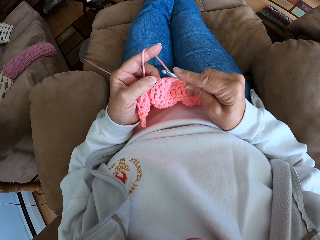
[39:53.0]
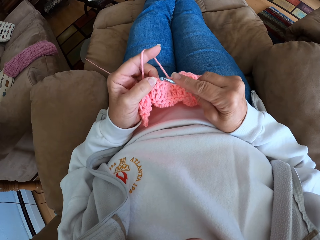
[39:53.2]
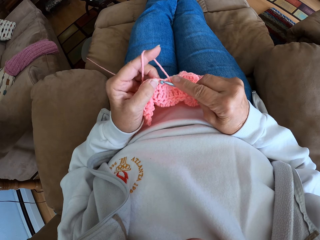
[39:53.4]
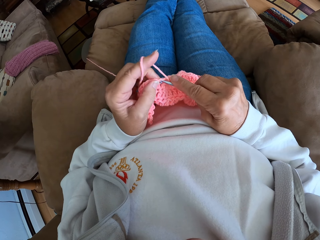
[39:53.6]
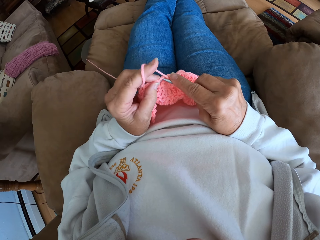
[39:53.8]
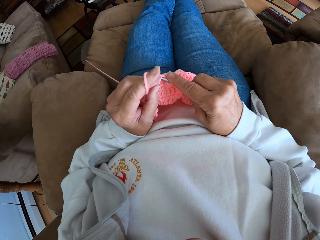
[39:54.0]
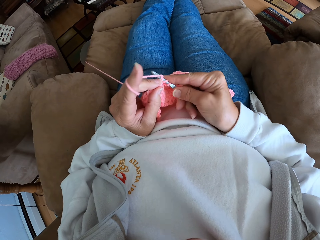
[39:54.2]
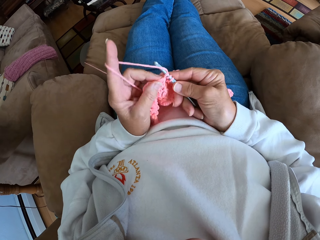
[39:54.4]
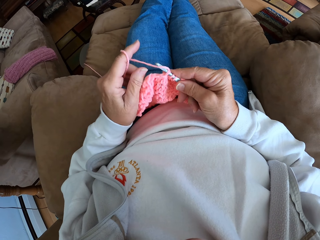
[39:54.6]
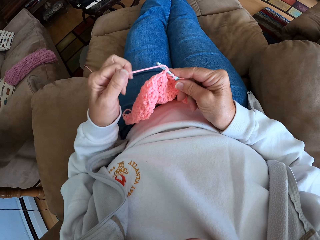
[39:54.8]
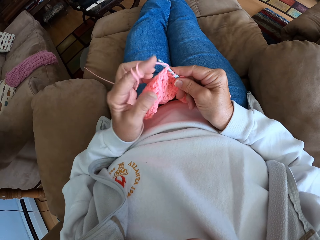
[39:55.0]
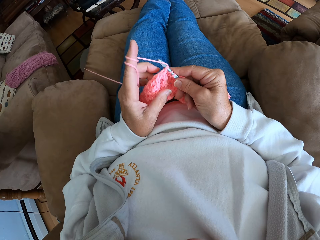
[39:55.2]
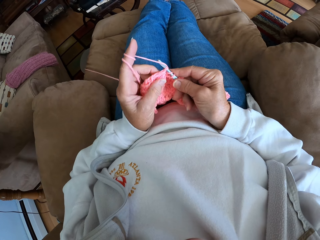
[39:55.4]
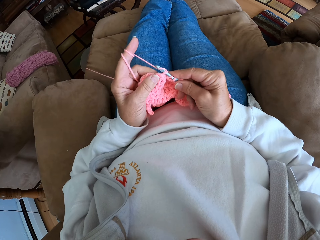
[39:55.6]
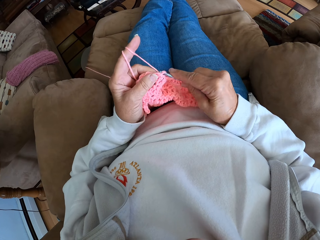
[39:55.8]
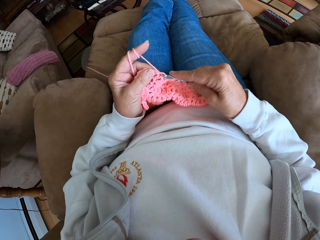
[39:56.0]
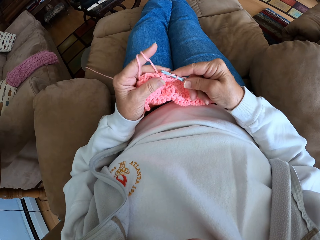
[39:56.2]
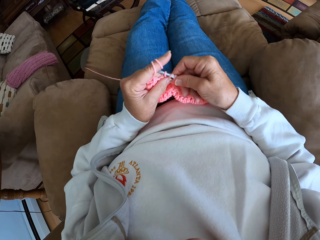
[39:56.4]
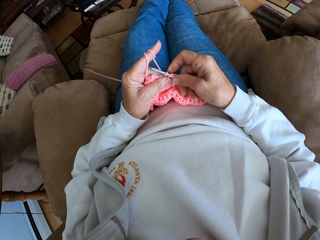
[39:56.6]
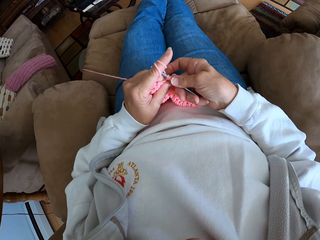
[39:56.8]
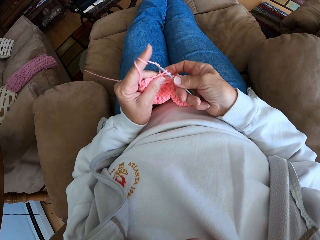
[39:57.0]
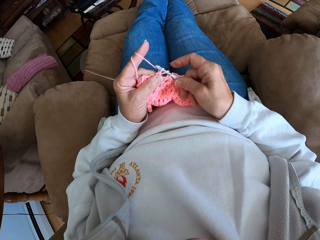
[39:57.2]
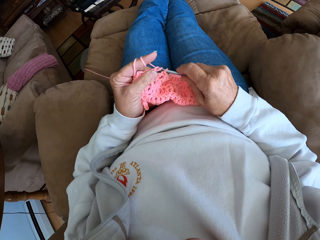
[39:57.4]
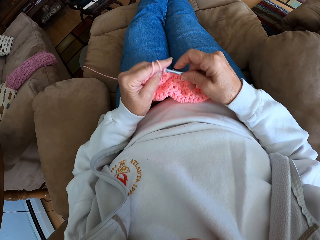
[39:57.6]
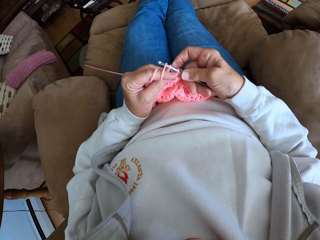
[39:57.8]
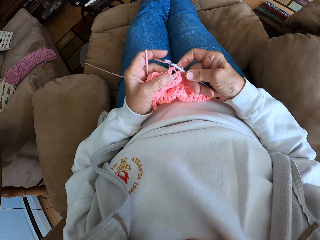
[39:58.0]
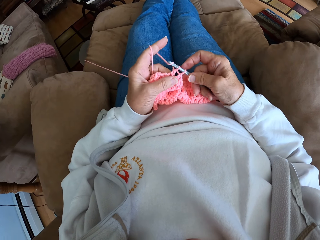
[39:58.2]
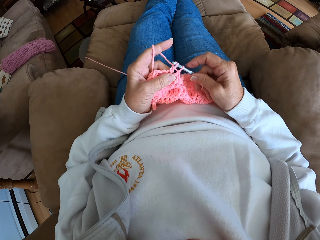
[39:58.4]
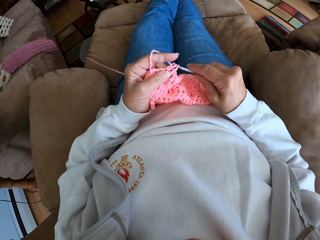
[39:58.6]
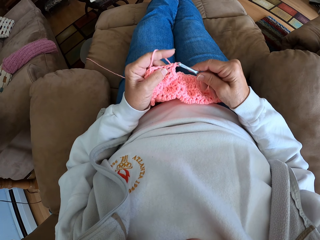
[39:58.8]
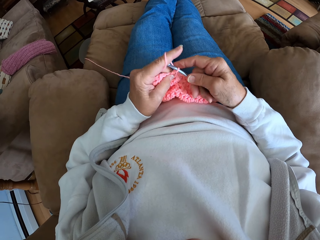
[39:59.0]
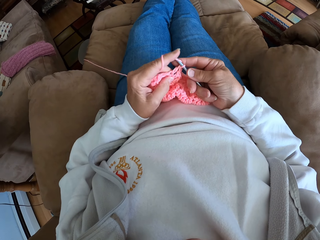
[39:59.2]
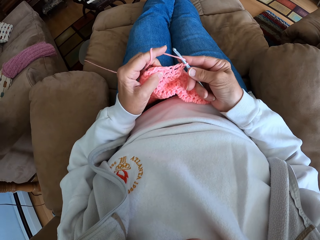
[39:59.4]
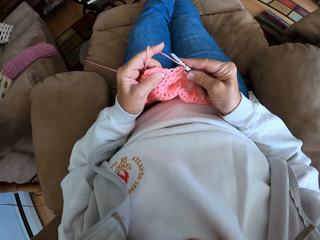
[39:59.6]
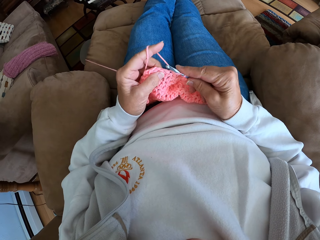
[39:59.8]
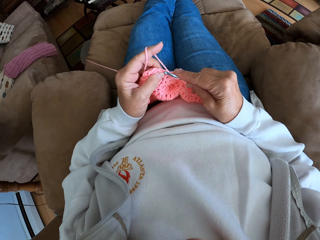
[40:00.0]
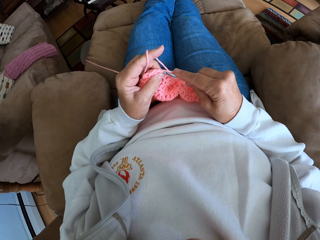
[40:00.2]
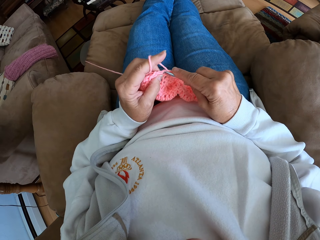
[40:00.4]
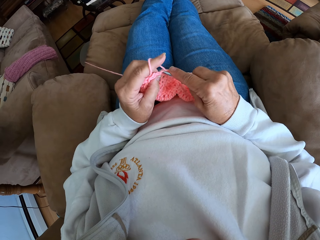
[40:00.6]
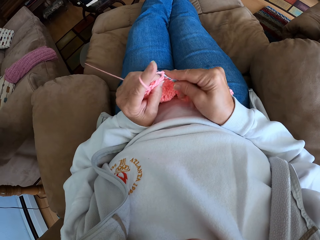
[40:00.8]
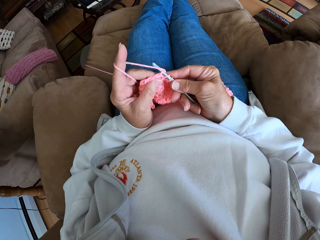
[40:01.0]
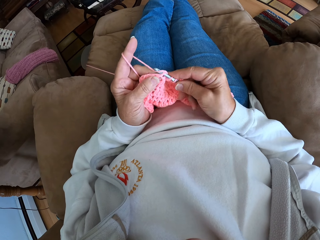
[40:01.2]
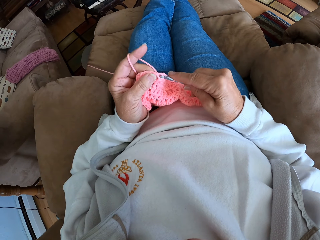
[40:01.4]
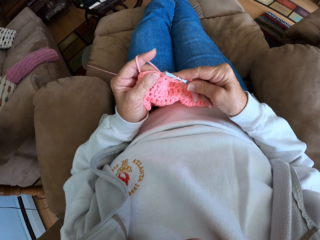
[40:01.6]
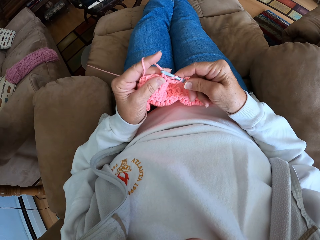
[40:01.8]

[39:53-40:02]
The camera wearer rolls more yarn on her left finger. She continues crocheting with the yarn and the crochet hook.

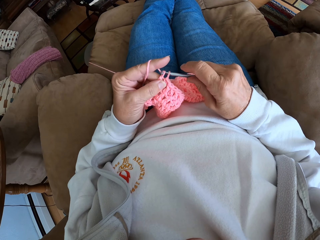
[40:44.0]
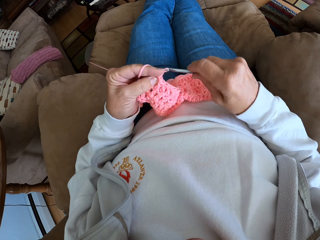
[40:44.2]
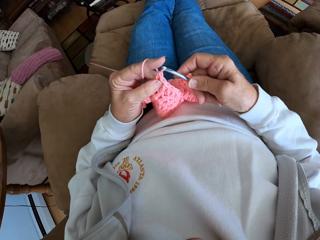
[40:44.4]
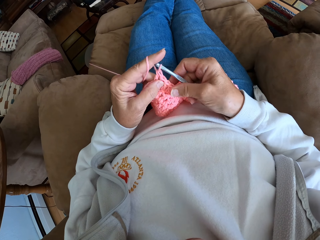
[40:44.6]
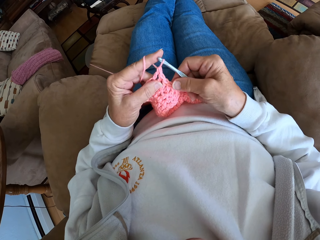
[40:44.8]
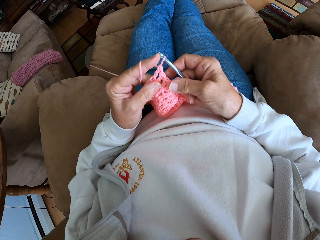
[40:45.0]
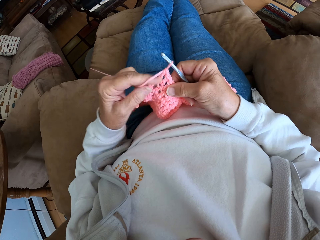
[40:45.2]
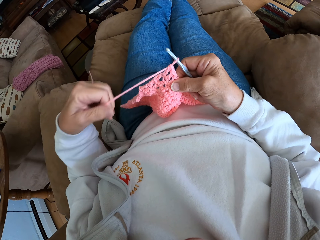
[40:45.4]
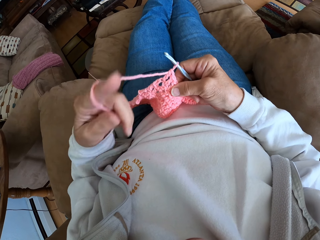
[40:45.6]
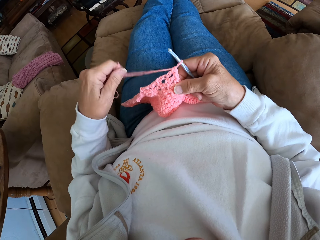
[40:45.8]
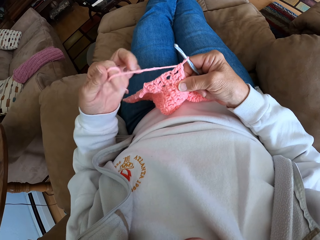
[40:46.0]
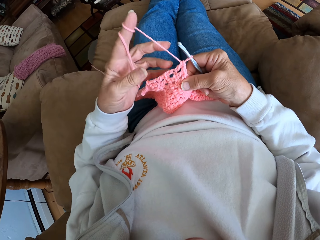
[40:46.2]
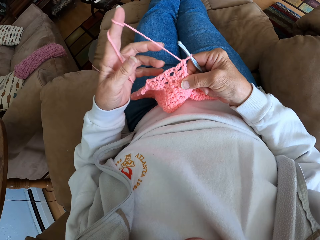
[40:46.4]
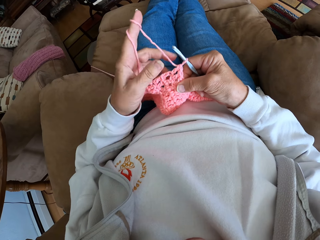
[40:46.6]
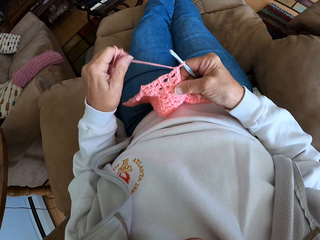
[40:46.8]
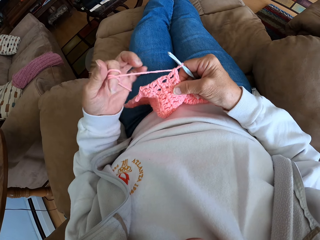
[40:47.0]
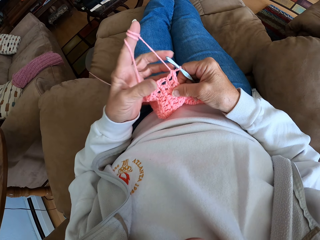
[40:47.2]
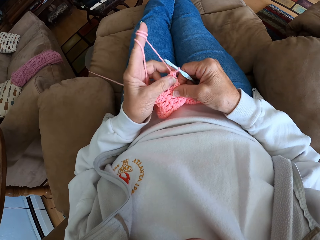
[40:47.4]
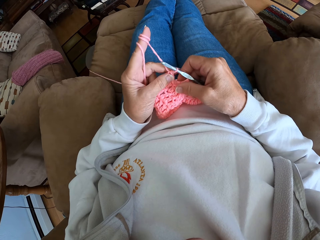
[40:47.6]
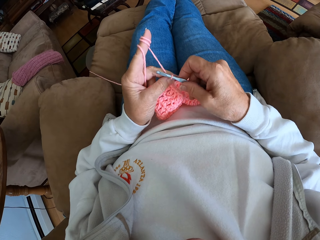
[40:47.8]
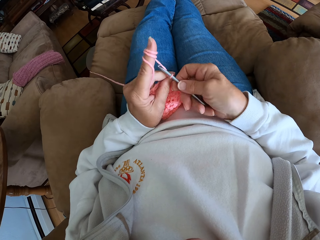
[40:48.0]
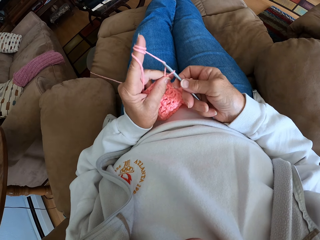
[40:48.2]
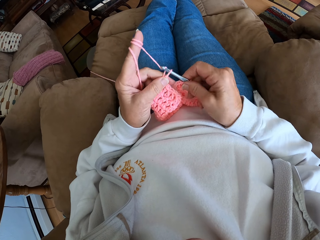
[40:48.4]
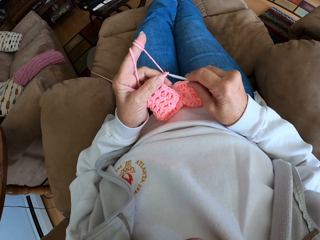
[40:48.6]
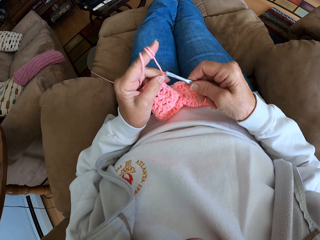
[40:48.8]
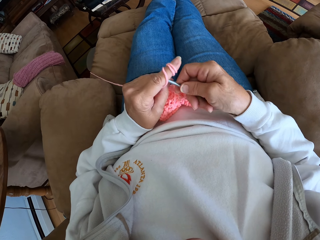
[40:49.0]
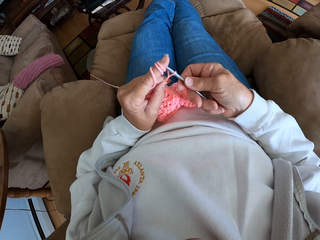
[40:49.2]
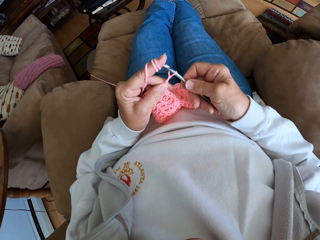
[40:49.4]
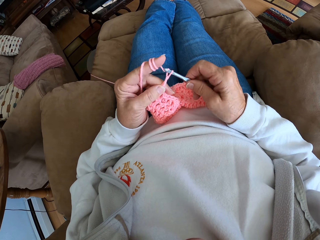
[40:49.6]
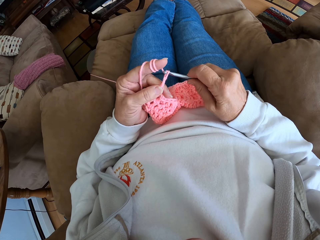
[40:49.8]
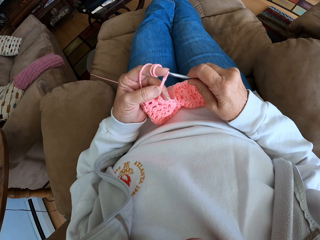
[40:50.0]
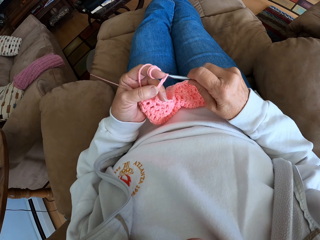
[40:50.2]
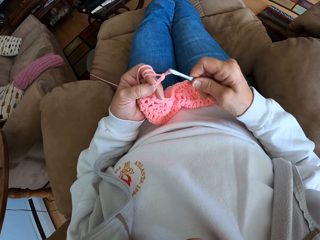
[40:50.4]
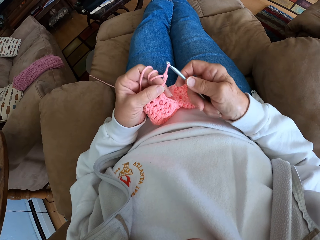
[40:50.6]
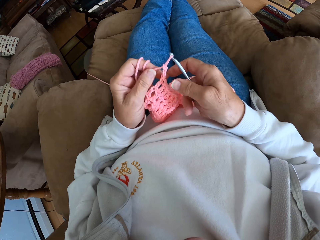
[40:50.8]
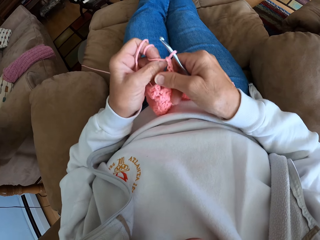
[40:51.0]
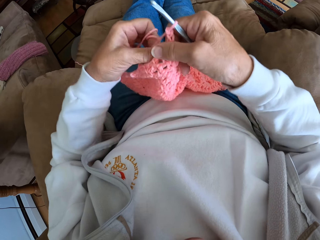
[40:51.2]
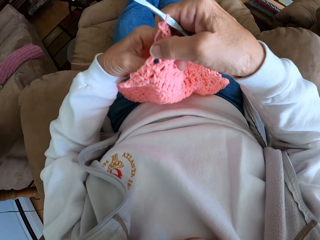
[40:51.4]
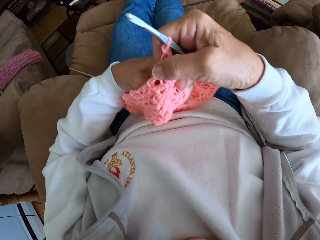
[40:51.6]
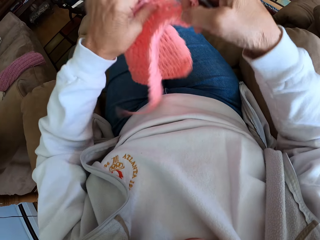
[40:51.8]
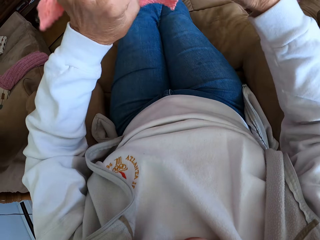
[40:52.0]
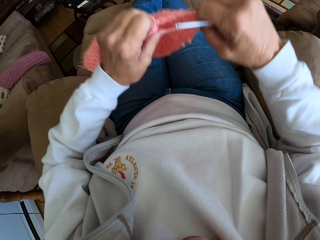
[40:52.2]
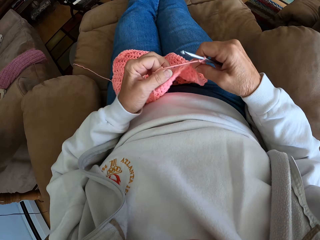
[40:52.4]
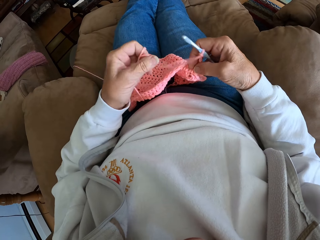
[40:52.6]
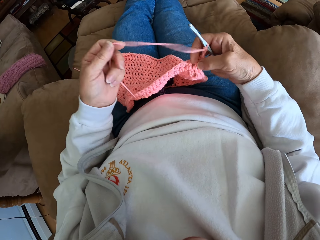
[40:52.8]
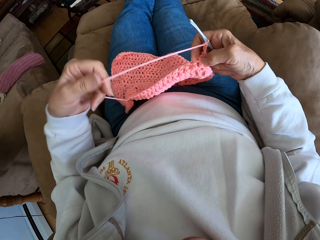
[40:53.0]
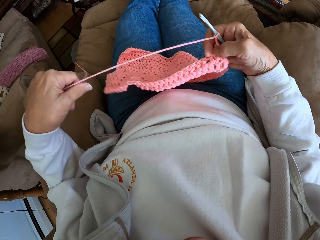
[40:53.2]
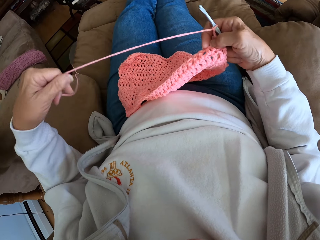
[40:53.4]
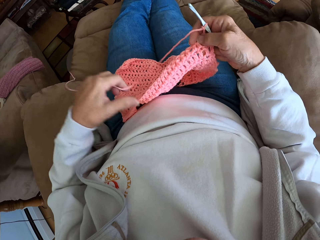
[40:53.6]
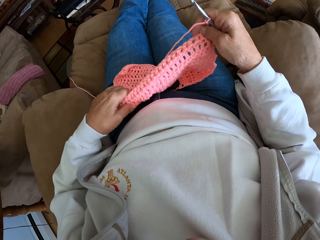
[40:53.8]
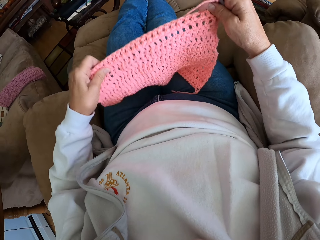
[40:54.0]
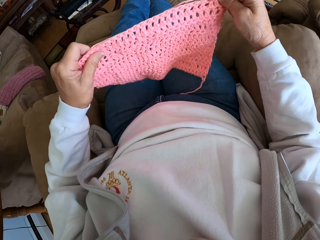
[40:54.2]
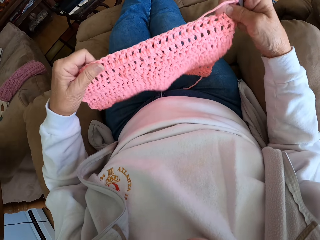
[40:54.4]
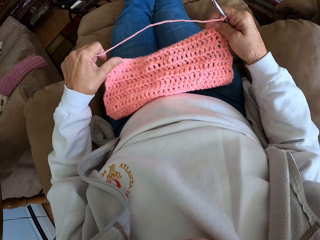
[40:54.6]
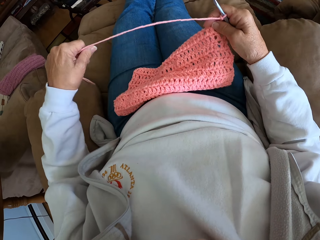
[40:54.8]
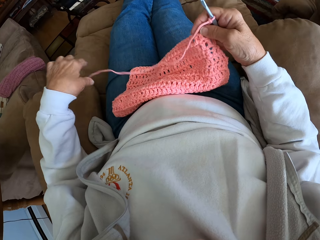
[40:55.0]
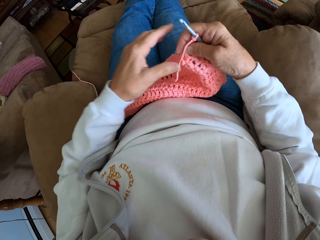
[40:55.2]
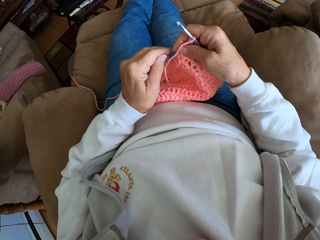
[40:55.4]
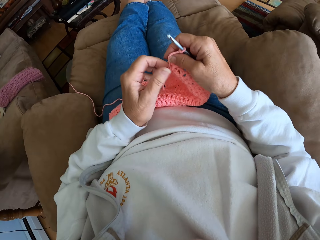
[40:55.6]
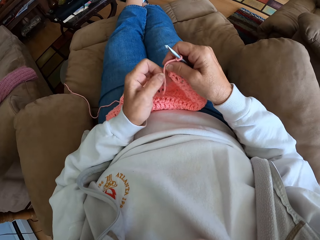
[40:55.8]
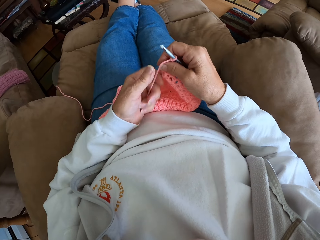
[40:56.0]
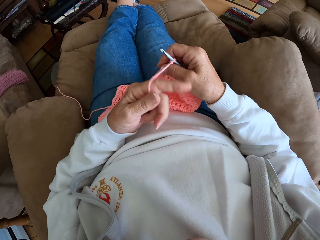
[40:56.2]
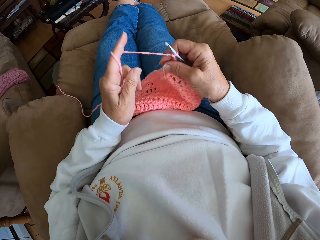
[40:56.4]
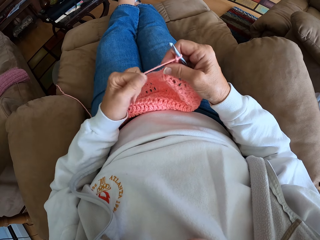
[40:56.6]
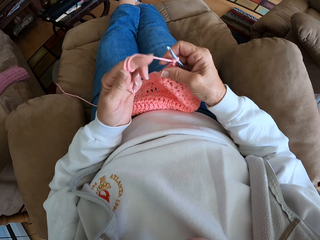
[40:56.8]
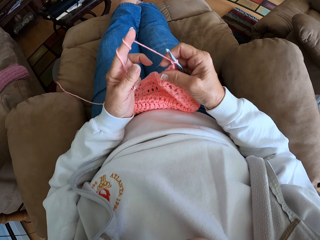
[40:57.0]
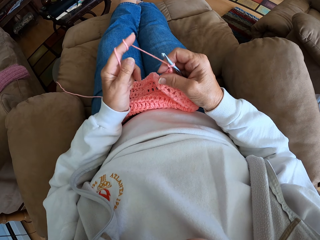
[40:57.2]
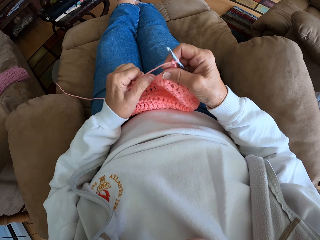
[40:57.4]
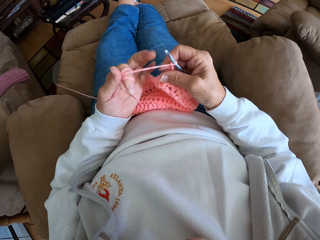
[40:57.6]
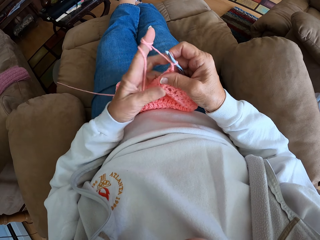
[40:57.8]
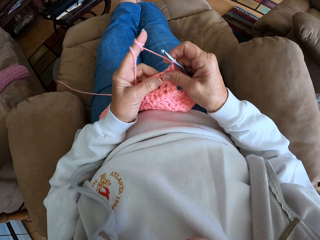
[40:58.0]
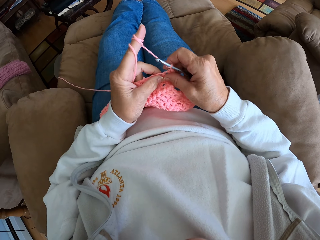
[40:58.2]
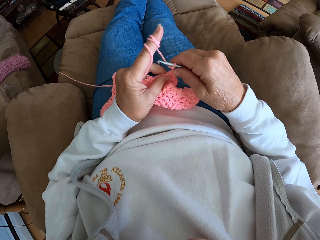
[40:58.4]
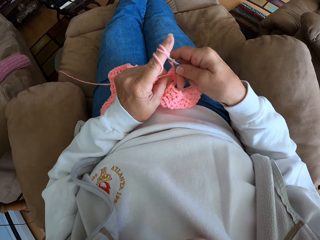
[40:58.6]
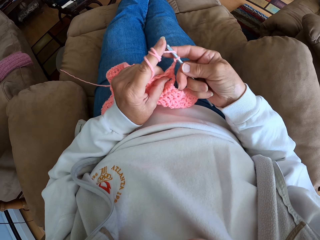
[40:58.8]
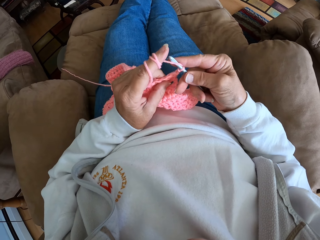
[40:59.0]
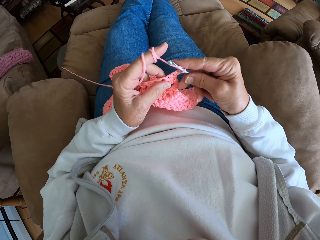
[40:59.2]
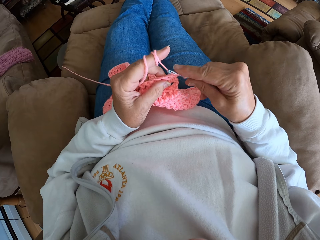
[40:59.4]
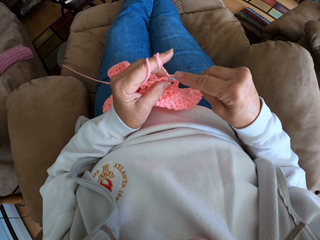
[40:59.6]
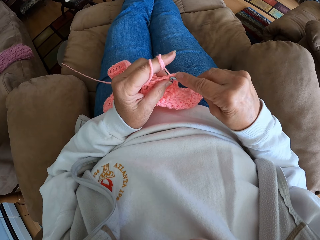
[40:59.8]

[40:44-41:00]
The camera wearer adjusts the thread. She rolls more thread with her index finger. She knits the garment and crochets the thread. She adjusts the garment and flips the crochet clothing. She adjusts the thread, rolls more thread with her index finger, knits the garment and crochets the thread.
